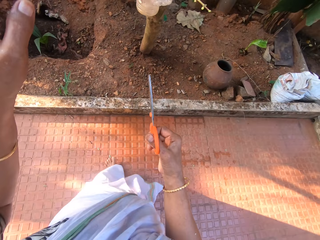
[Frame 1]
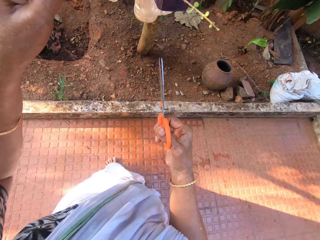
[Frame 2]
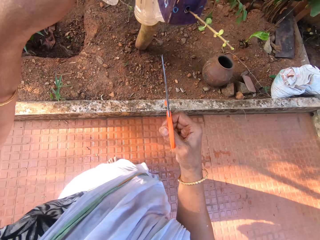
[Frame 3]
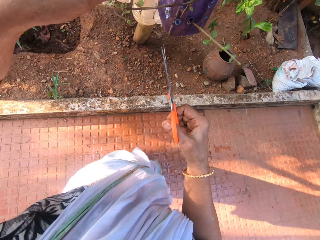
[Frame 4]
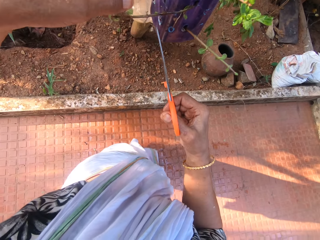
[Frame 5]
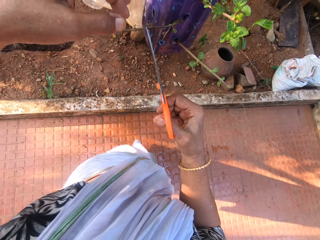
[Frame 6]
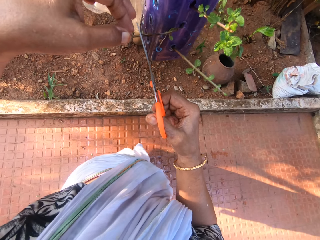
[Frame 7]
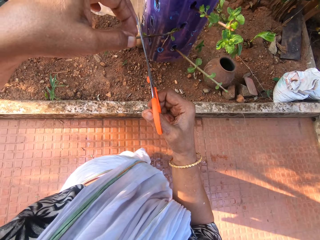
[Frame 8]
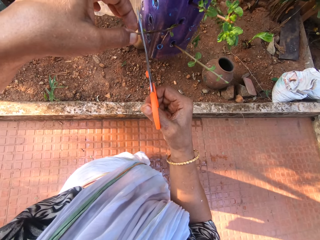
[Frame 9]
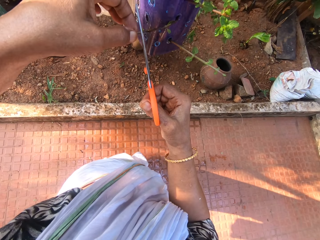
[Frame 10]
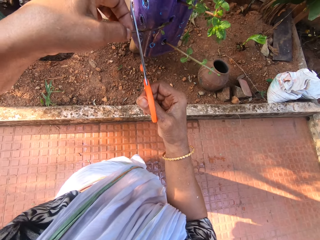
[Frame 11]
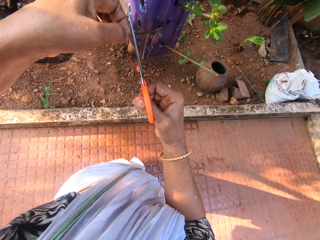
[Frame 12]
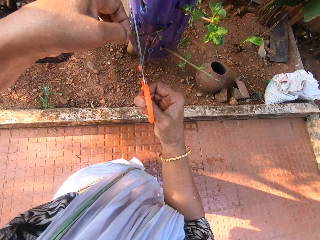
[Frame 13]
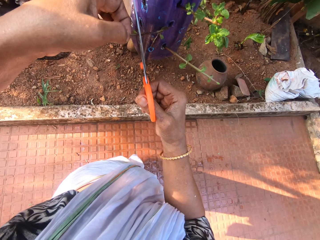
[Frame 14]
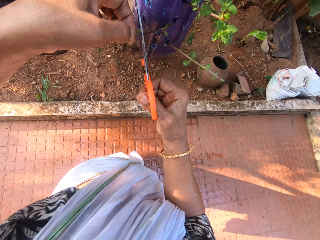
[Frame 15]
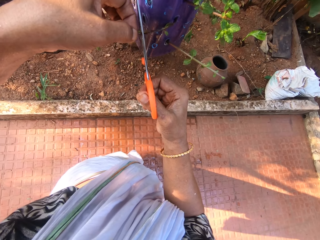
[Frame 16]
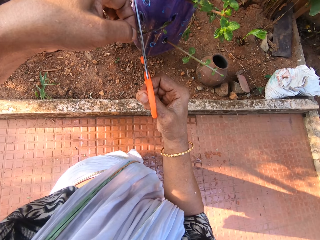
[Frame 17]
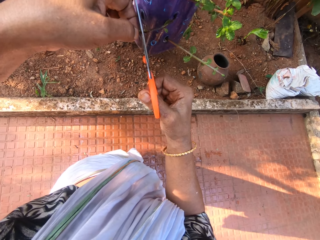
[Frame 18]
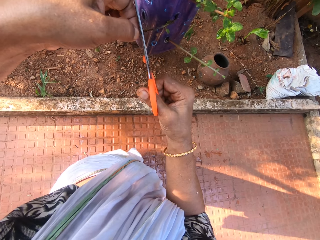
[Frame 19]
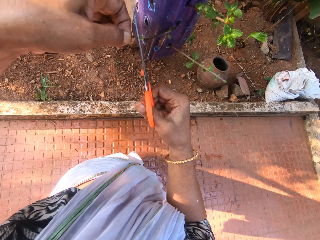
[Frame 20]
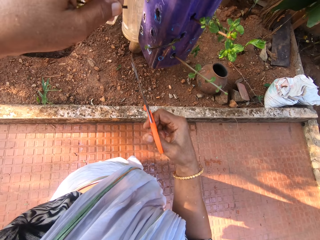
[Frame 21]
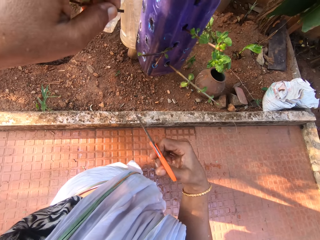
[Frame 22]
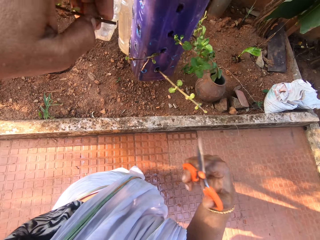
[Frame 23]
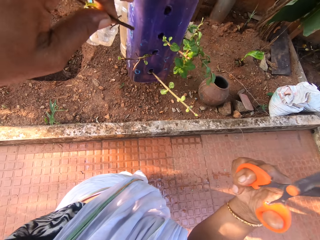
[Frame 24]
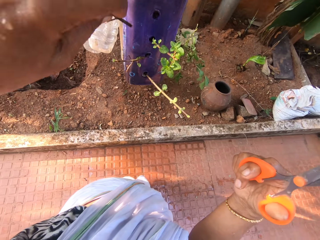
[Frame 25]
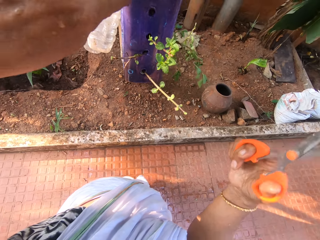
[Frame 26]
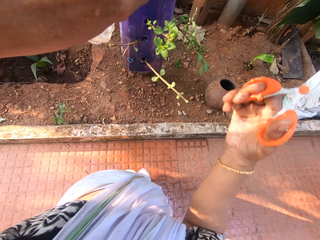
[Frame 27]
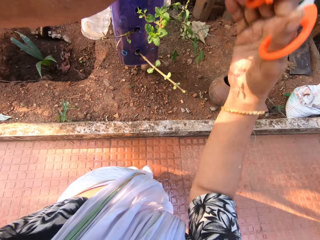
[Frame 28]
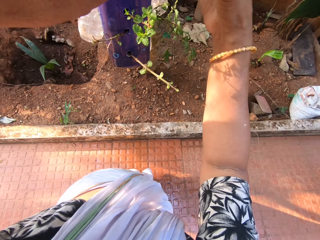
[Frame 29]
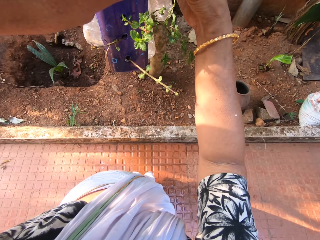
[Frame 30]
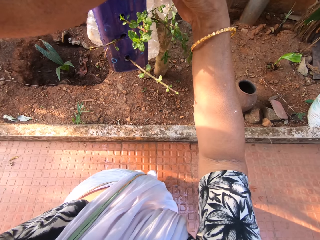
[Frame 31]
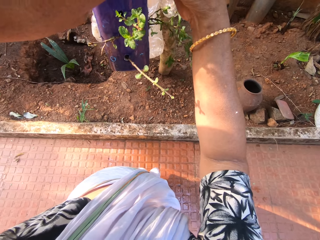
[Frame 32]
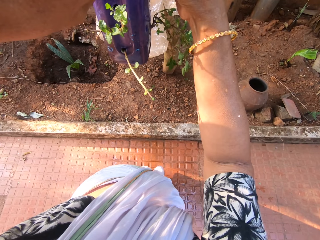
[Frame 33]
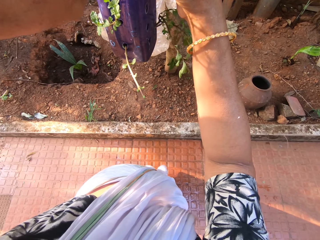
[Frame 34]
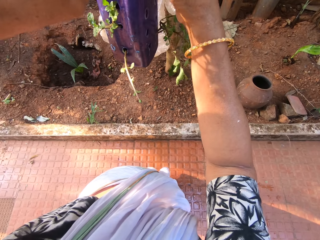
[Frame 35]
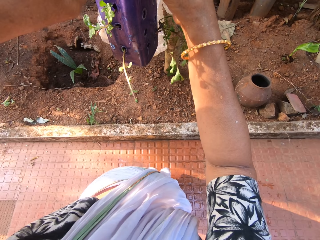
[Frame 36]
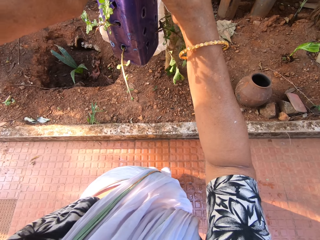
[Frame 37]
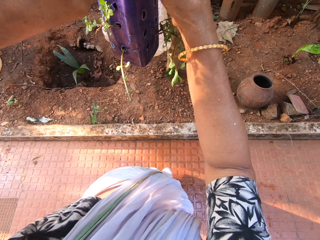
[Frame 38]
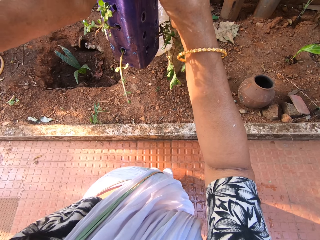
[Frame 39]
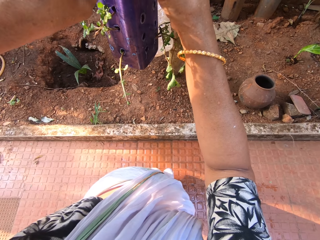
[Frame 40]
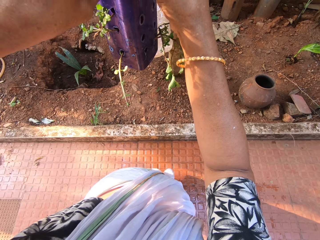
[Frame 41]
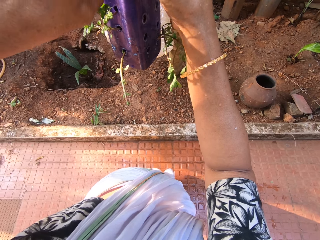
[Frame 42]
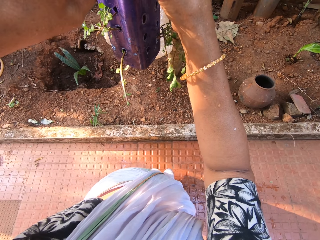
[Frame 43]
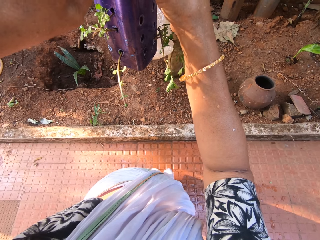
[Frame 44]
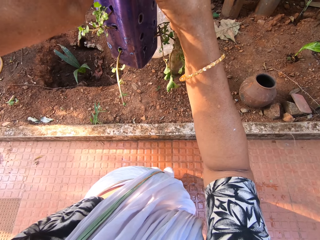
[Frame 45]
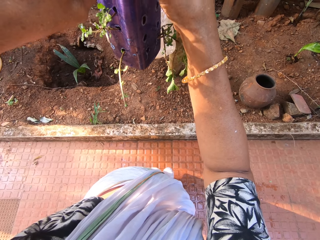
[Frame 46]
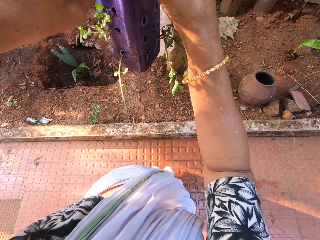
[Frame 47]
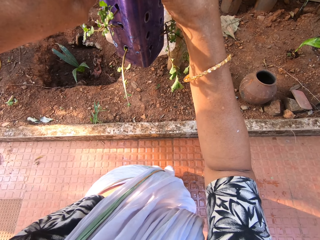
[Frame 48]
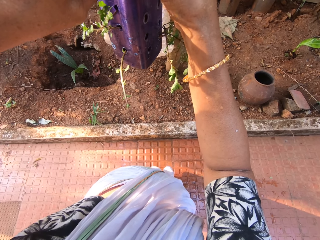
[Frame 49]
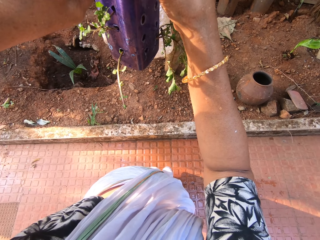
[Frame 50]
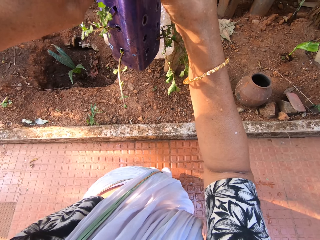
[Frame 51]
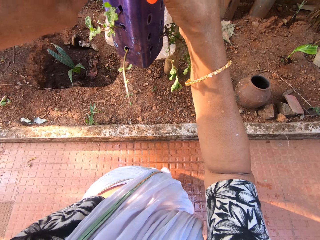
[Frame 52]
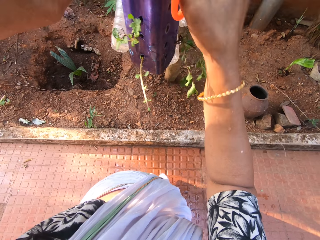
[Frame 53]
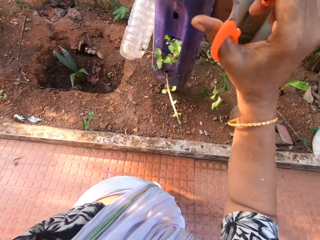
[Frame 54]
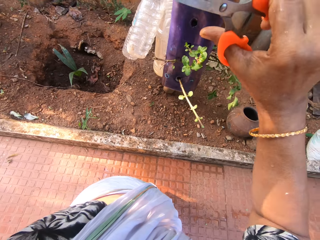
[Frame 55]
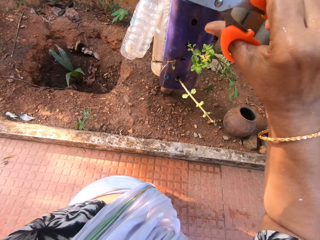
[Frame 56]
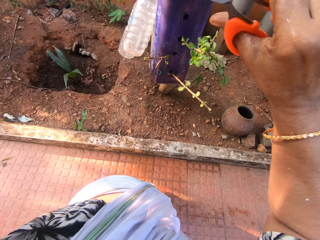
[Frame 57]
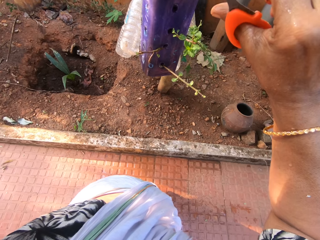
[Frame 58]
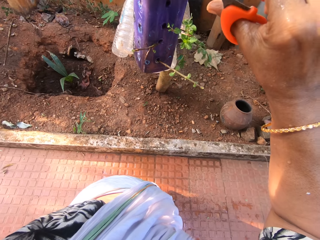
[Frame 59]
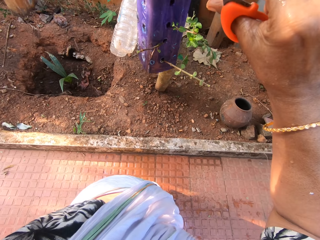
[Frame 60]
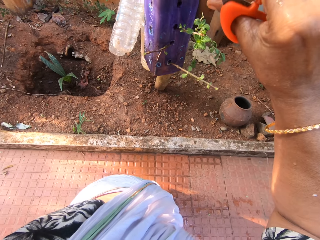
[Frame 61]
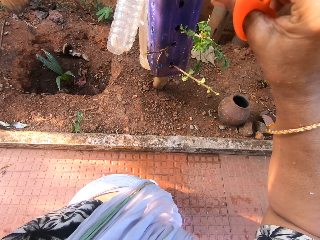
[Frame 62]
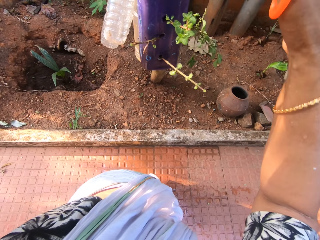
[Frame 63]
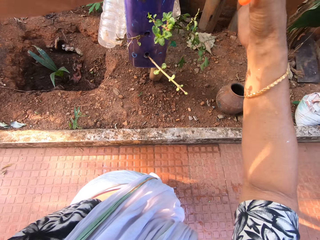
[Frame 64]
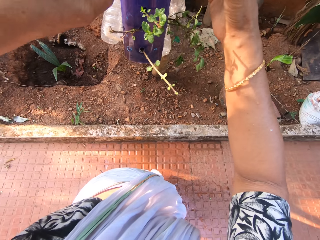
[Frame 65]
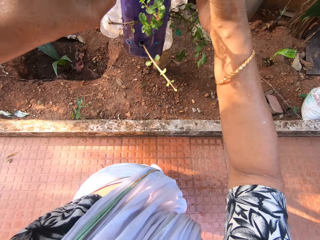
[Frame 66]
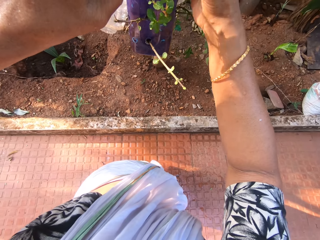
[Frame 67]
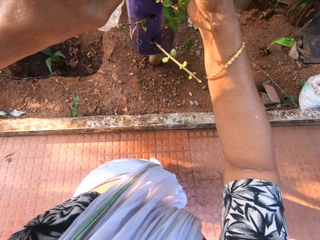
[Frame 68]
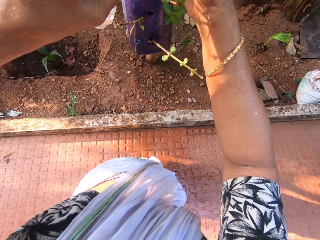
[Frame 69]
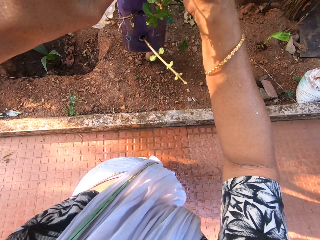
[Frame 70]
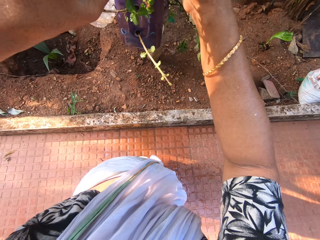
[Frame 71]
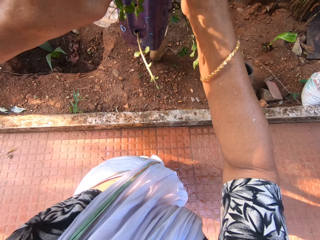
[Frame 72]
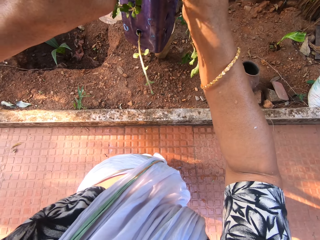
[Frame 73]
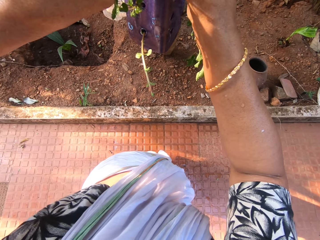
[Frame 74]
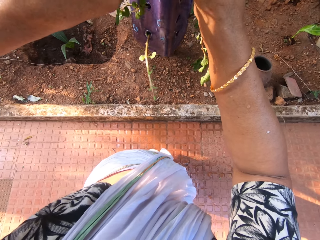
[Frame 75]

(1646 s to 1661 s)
The camera wearer holds a plant in a plastic bottle on a tree with her left hand. She cuts the plant in the plastic bottle on the tree with the scissors in her right hand. She drops the plants in the plastic bottle with her left hand. She cuts some plants in the plastic bottle on the tree with the scissors in her right hand.

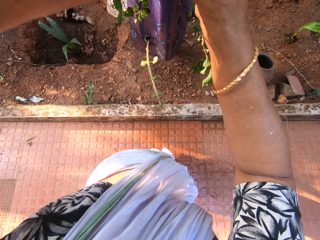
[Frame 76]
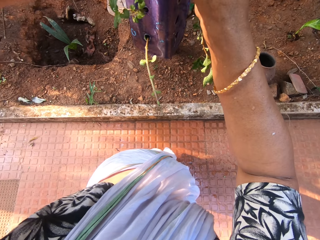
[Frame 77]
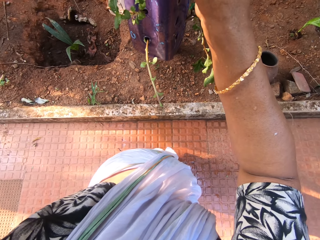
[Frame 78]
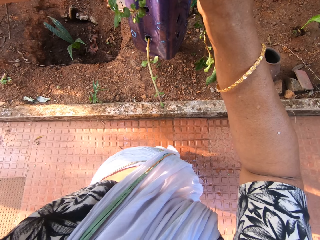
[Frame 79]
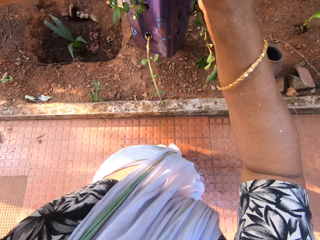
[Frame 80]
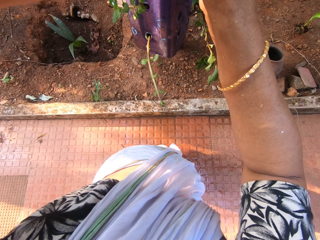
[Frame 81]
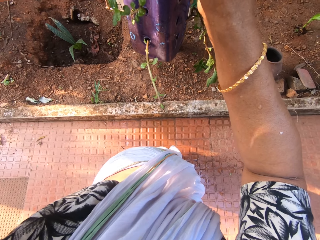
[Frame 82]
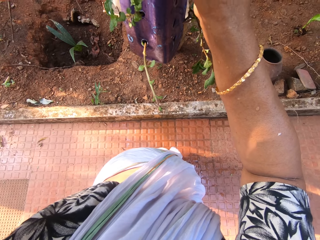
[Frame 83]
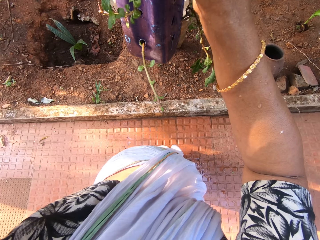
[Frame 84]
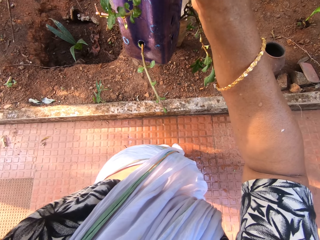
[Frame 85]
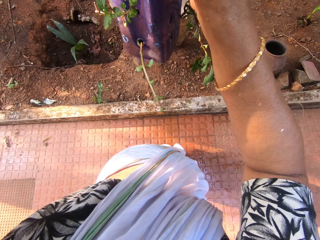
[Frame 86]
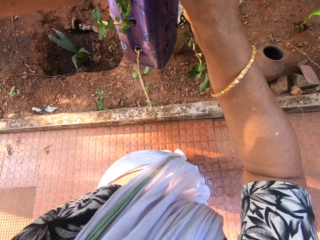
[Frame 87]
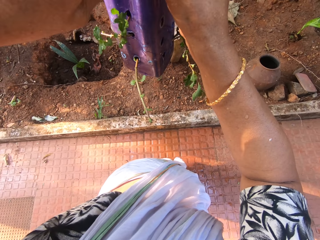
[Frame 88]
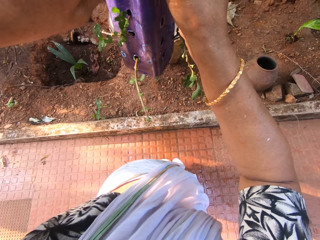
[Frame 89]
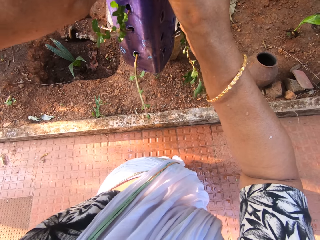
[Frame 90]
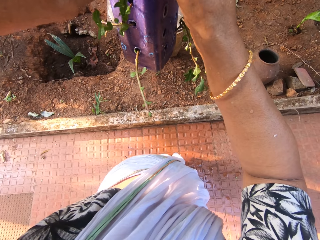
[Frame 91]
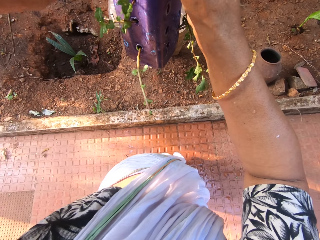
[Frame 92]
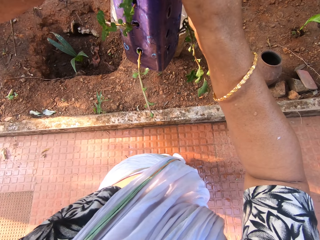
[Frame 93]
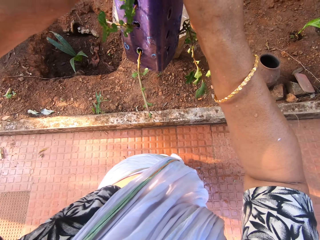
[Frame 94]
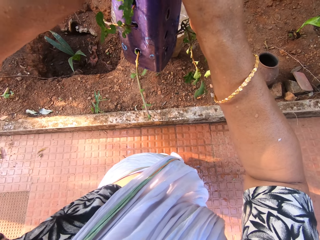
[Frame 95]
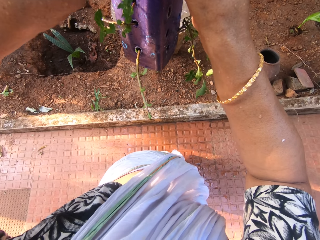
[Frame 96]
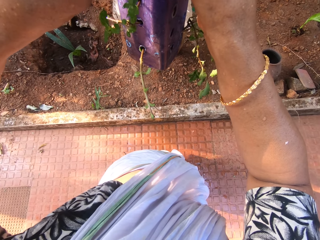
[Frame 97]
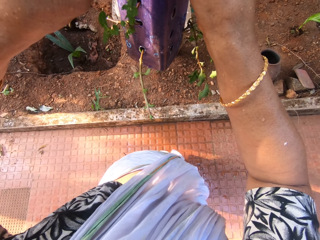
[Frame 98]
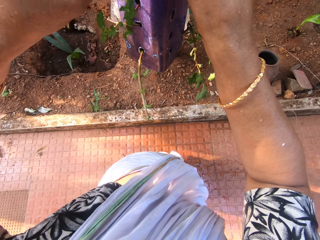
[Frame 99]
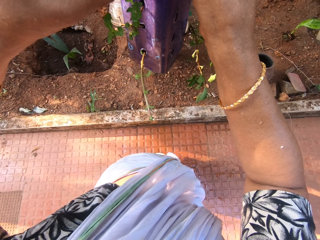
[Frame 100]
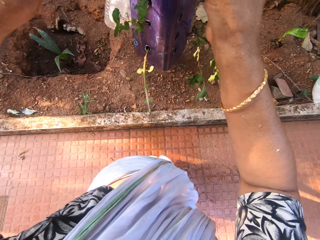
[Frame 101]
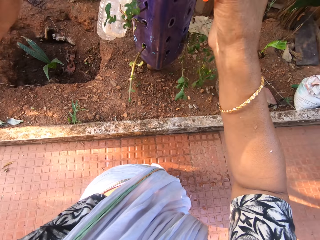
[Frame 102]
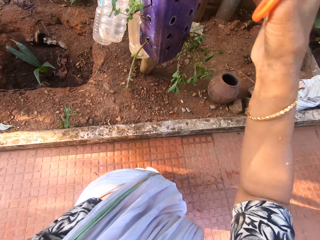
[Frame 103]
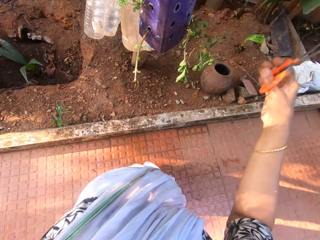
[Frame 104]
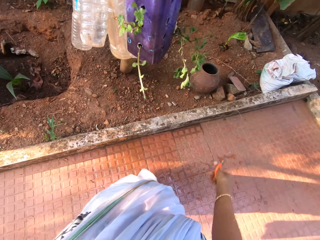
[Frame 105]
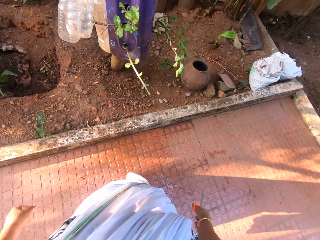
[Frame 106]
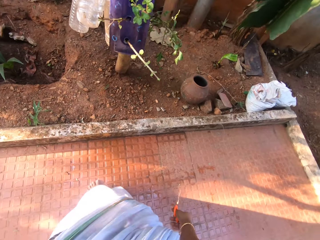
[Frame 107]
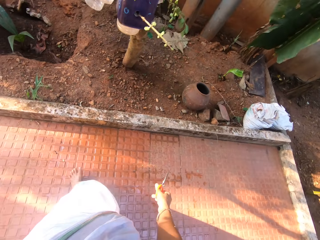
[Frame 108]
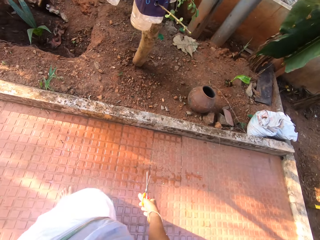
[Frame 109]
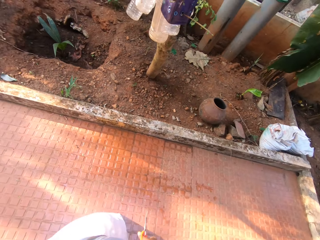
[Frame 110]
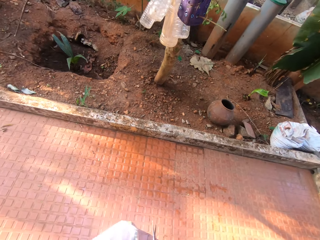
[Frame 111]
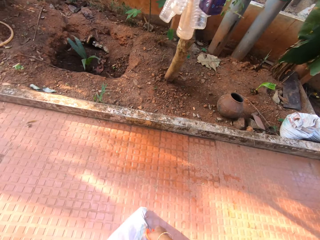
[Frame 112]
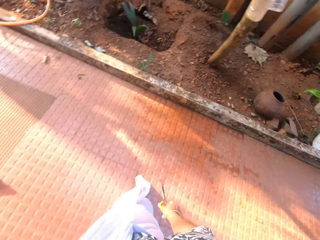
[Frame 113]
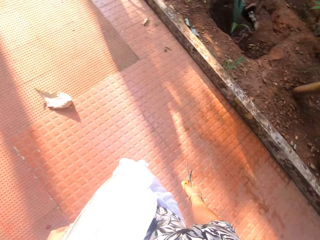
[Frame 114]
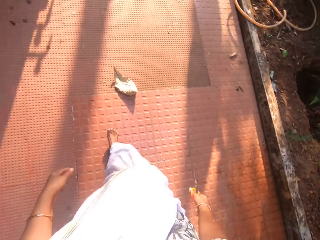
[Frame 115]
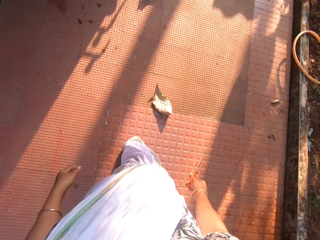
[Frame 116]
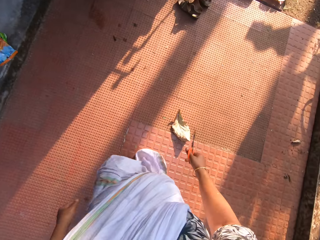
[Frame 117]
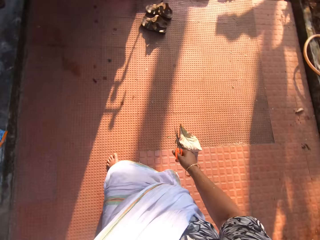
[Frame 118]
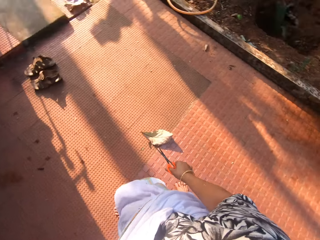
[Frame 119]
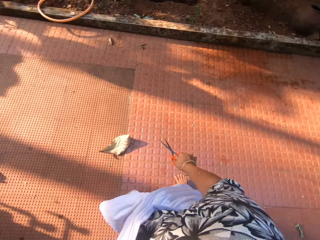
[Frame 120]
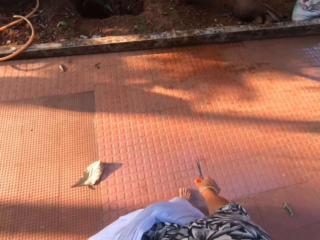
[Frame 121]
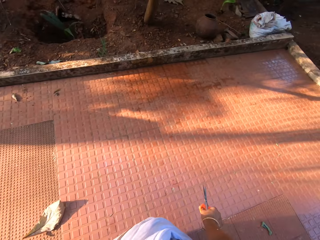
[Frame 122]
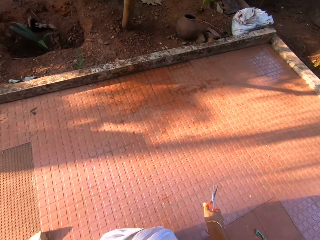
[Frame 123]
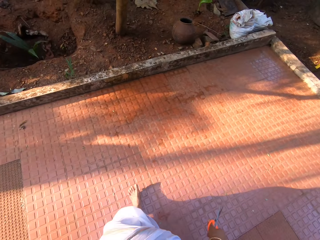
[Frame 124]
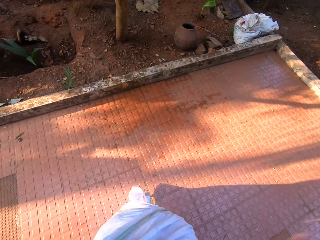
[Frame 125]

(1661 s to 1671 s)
The camera wearer walks on the compound. They turn back.
